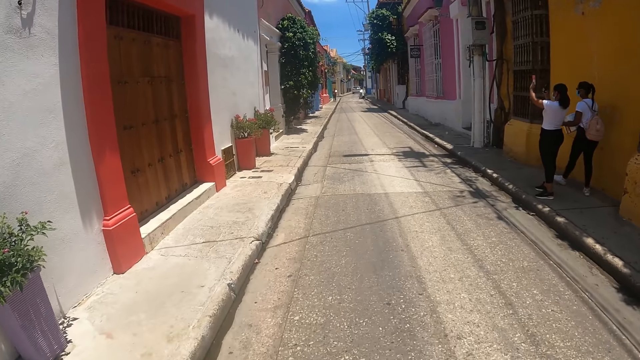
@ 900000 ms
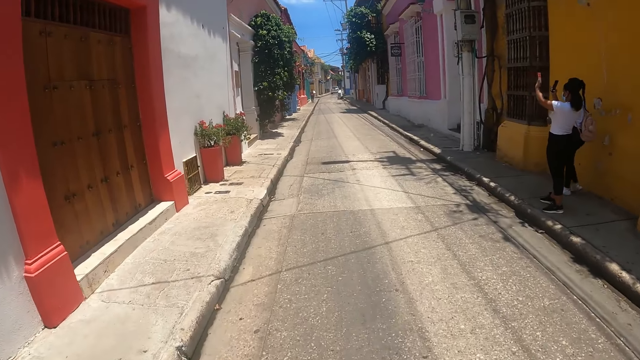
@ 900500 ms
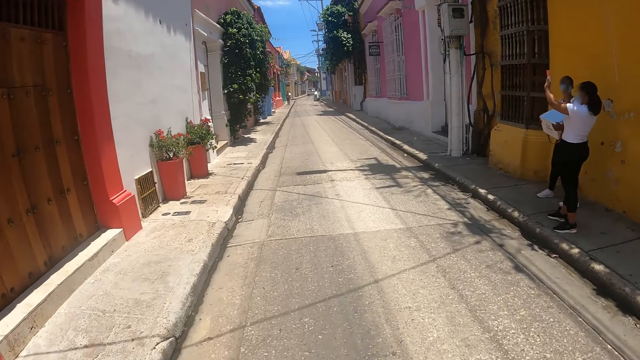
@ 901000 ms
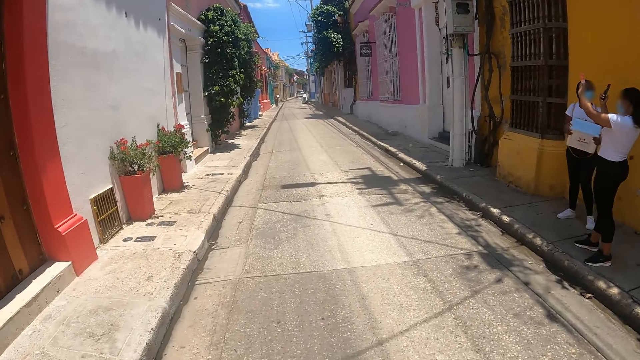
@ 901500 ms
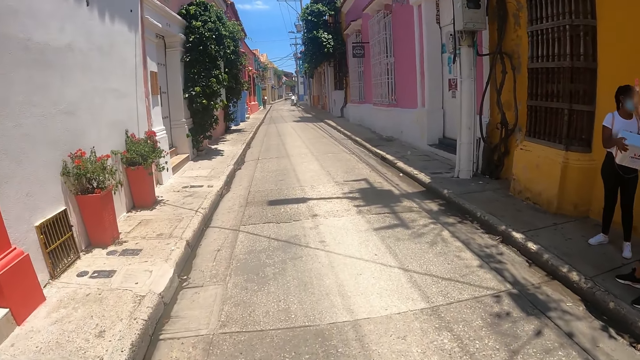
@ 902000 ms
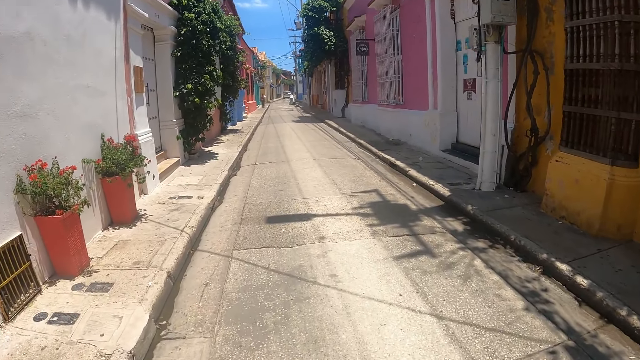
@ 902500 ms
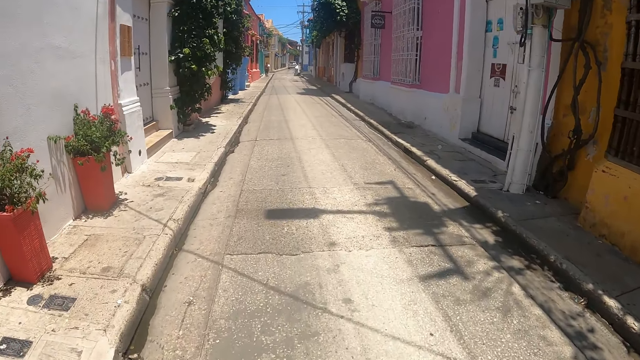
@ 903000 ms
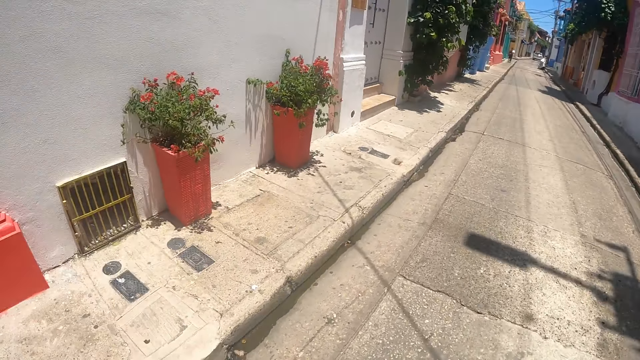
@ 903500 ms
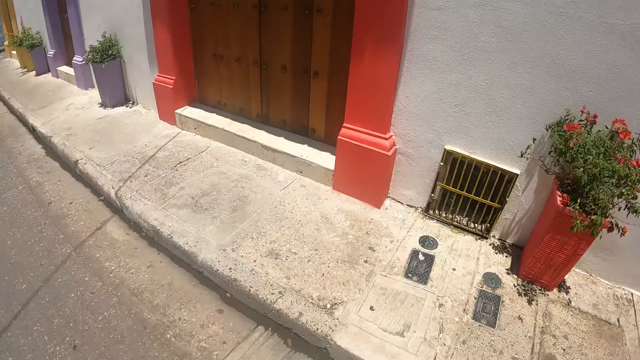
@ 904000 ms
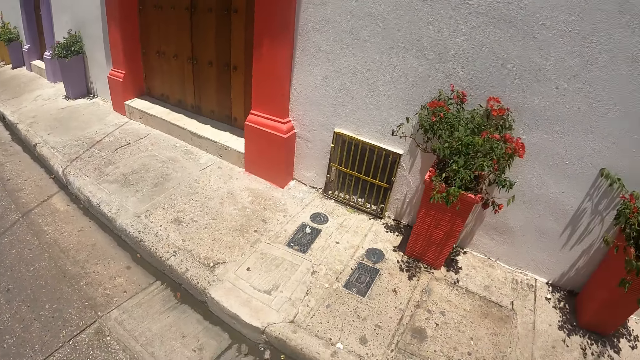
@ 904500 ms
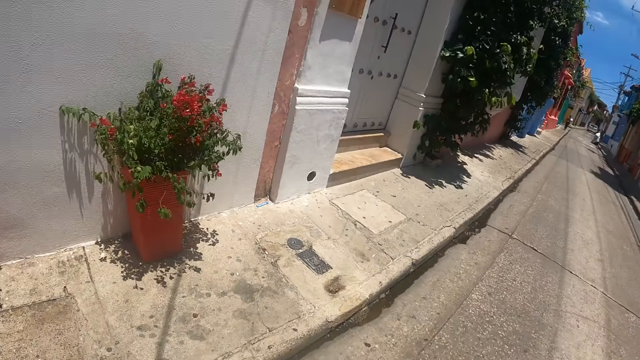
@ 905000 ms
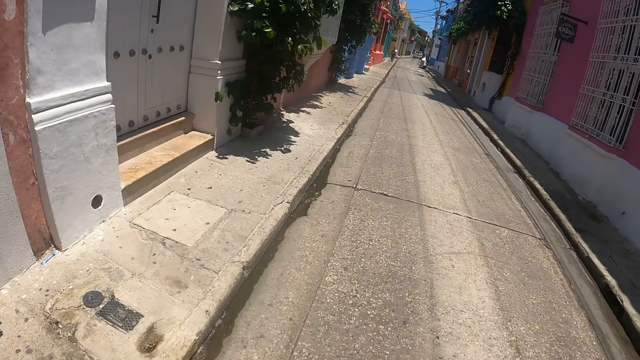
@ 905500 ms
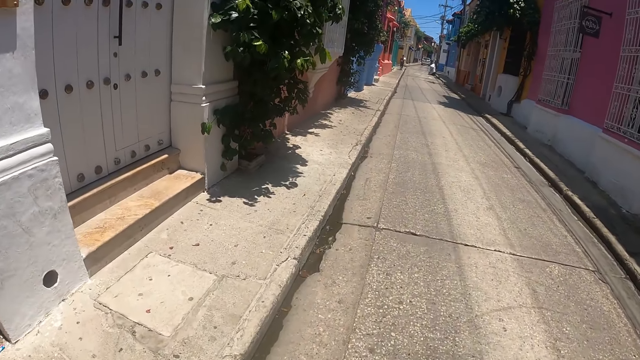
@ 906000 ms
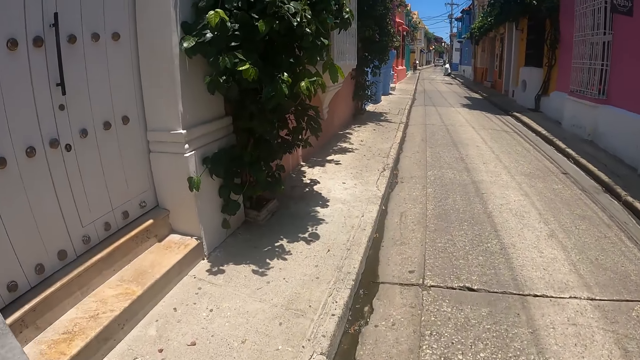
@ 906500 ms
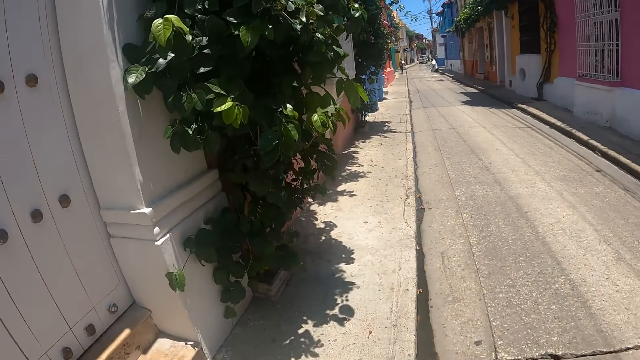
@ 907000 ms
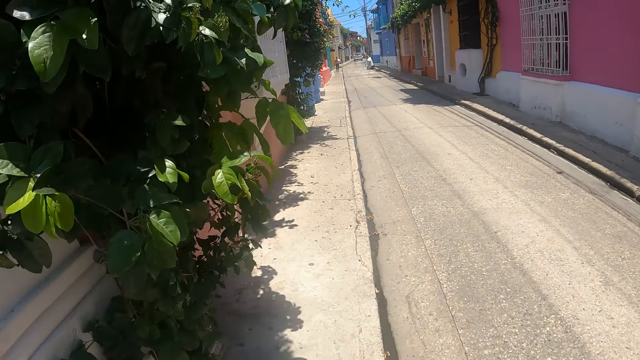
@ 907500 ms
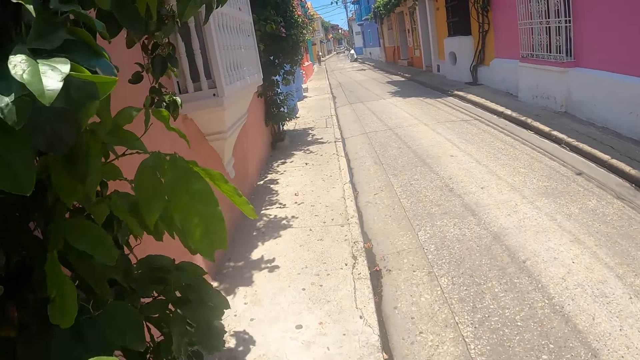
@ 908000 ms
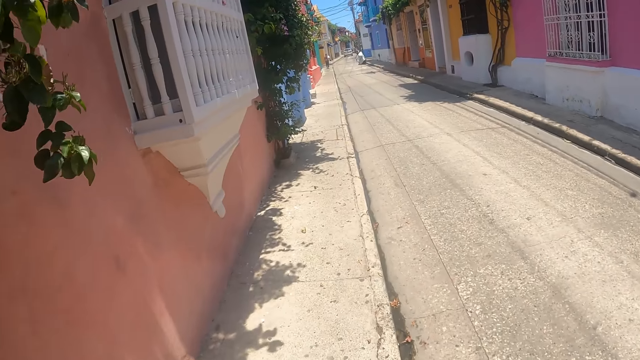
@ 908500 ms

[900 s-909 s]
The camera wearer looks around.

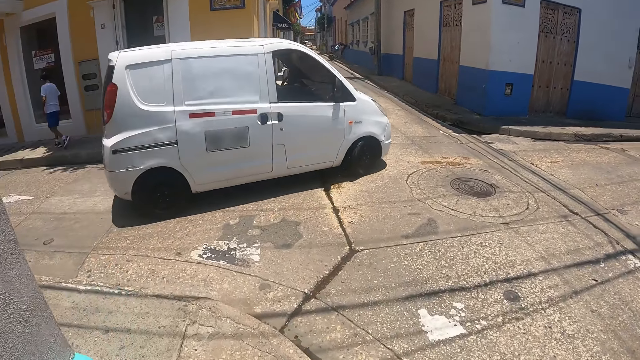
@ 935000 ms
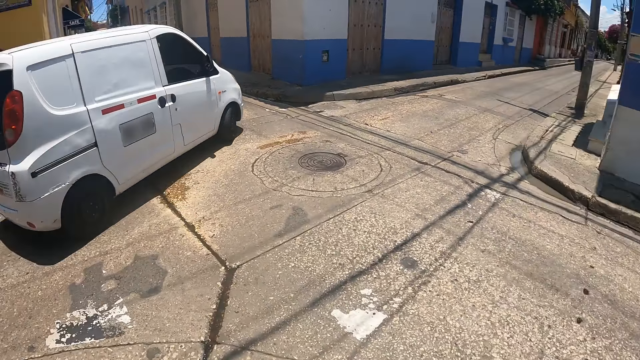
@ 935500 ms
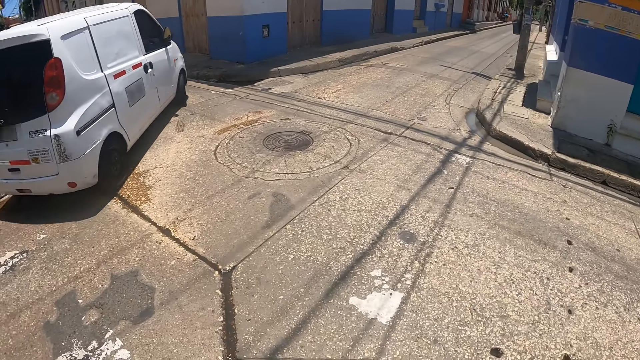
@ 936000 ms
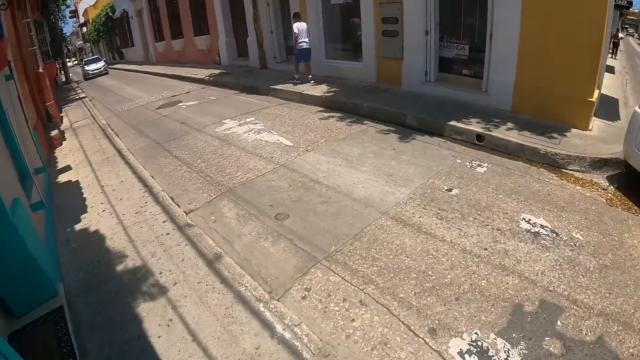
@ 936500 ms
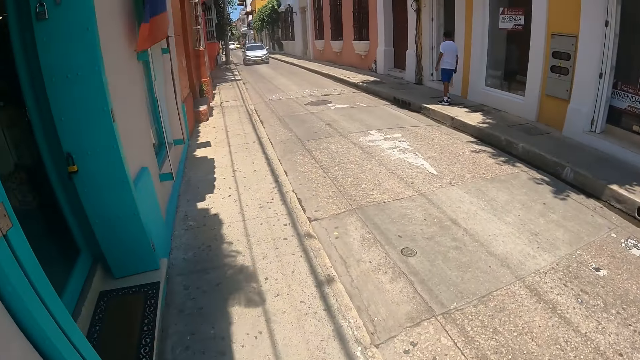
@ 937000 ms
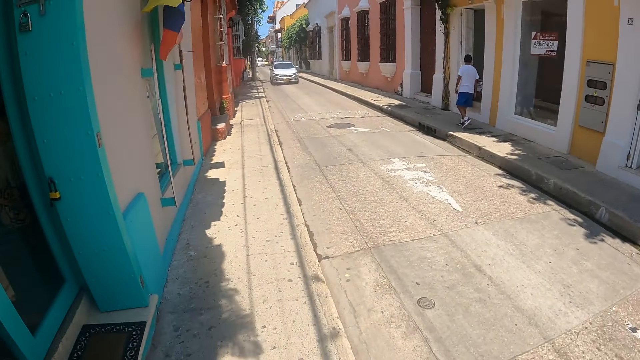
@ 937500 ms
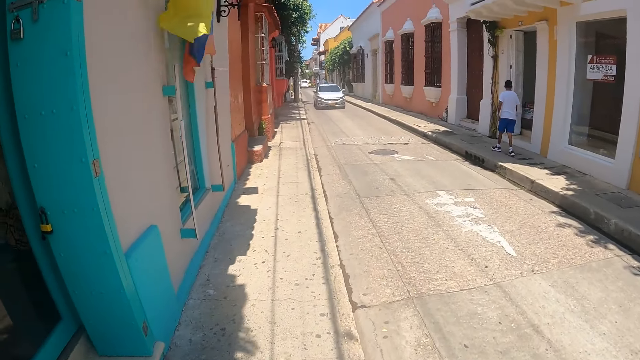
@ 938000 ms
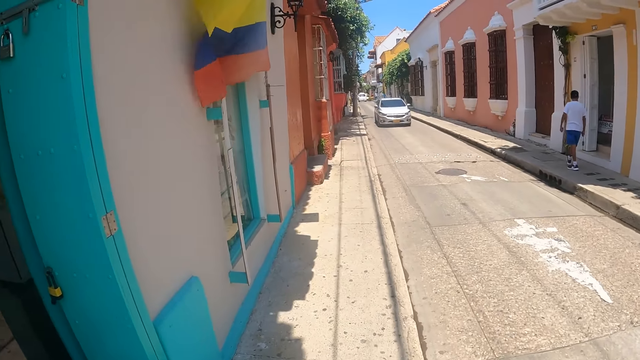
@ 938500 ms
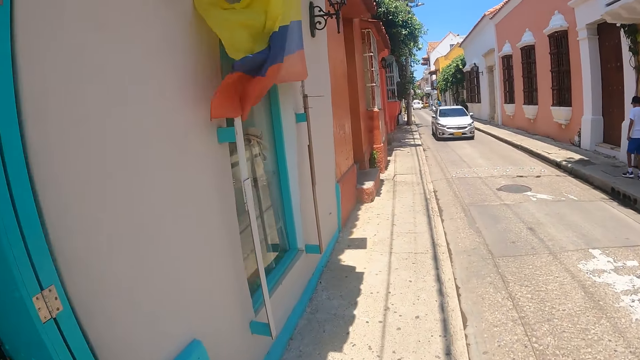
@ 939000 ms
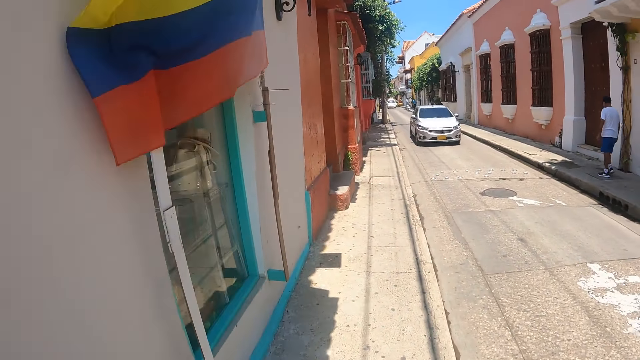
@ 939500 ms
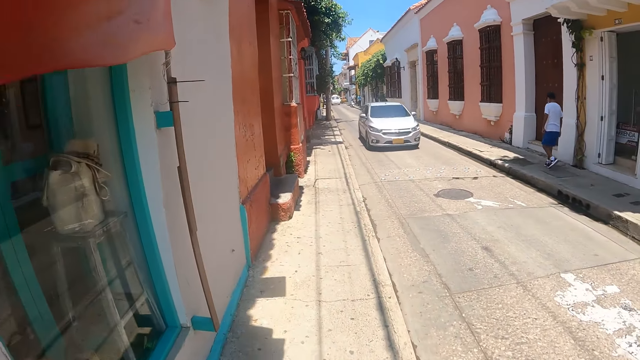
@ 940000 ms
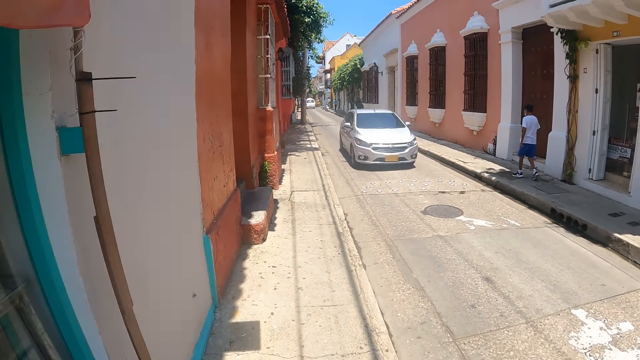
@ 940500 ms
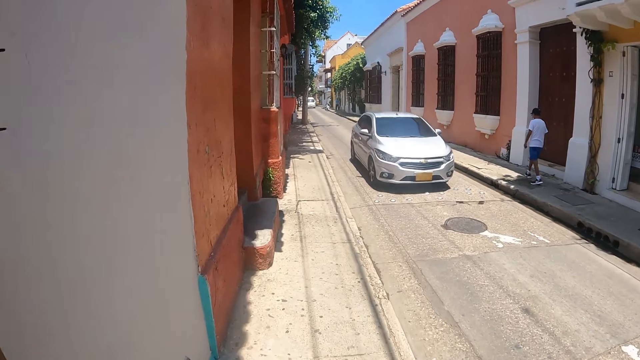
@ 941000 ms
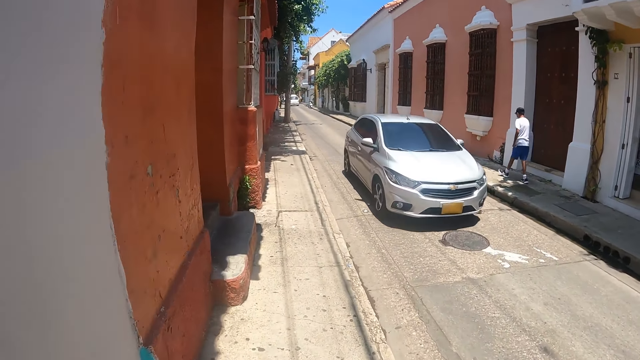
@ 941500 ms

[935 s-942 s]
The camera wearer looks around.

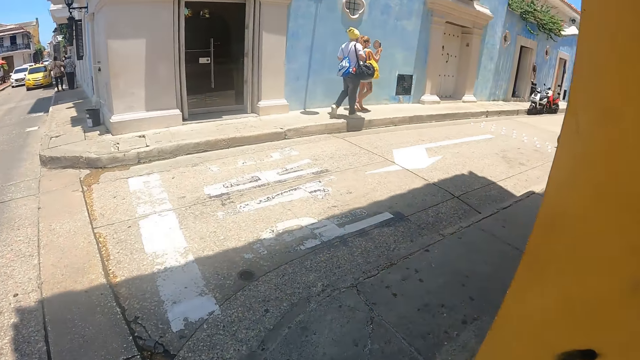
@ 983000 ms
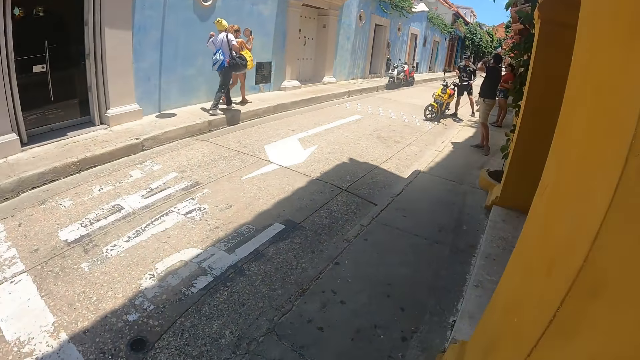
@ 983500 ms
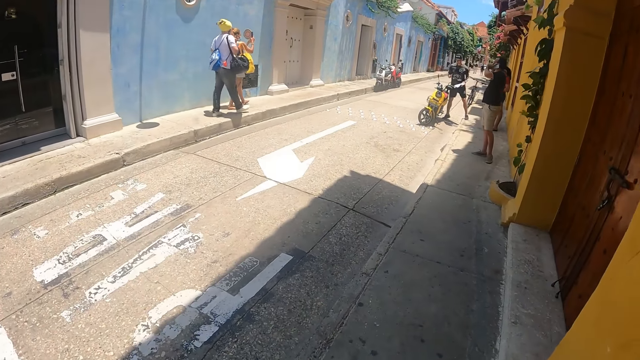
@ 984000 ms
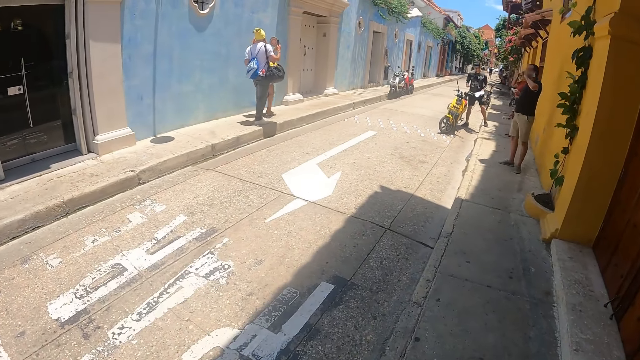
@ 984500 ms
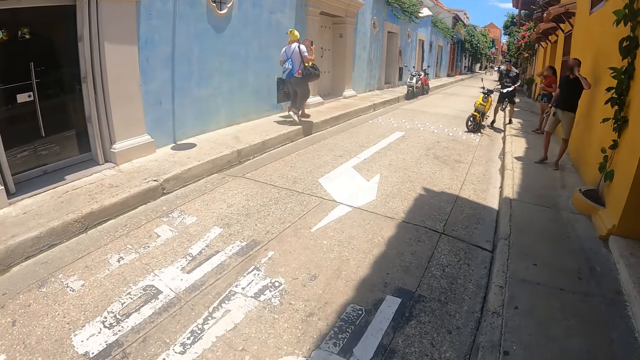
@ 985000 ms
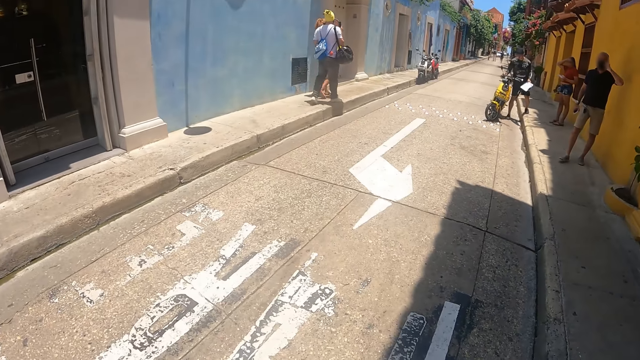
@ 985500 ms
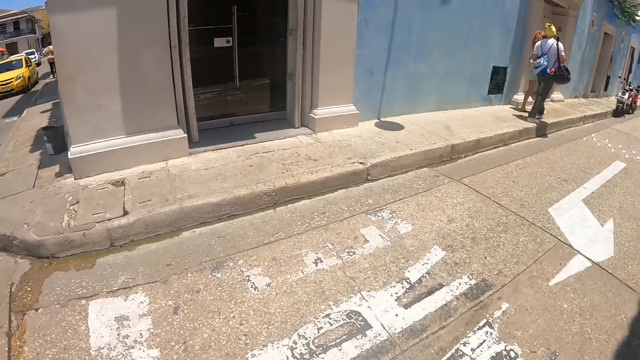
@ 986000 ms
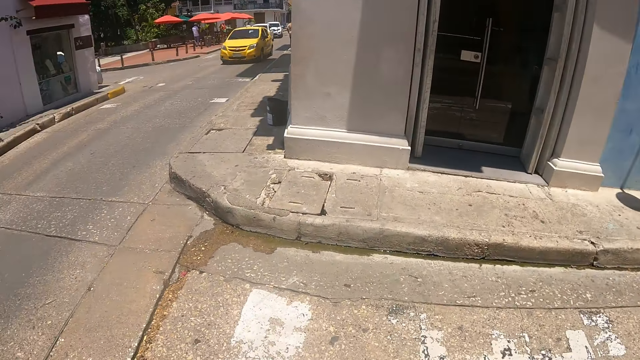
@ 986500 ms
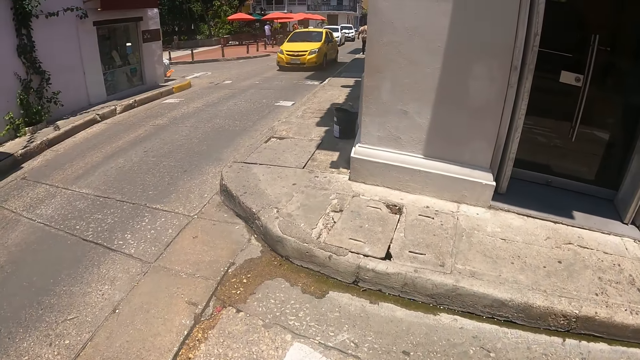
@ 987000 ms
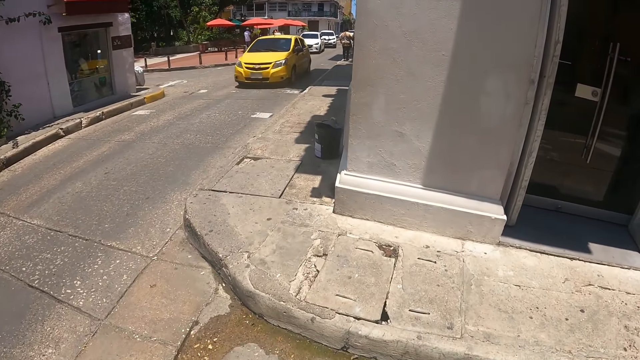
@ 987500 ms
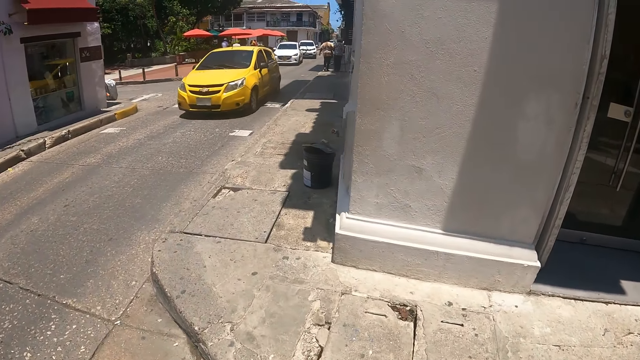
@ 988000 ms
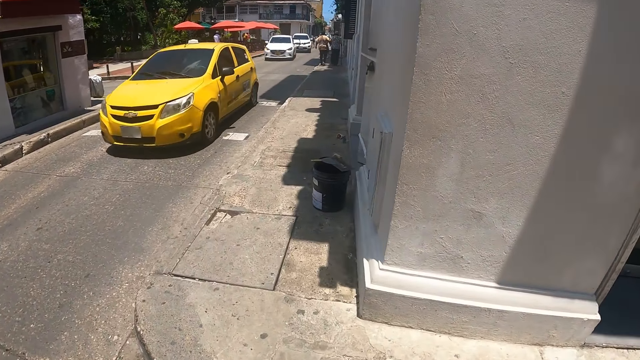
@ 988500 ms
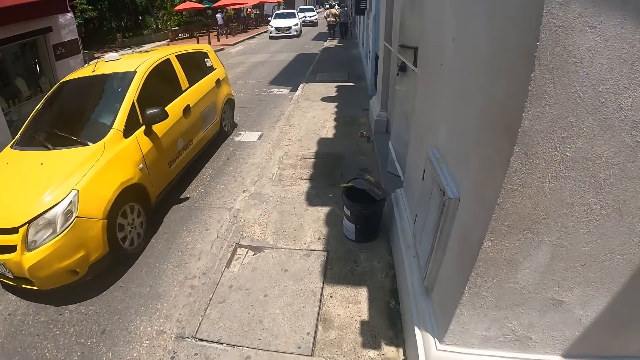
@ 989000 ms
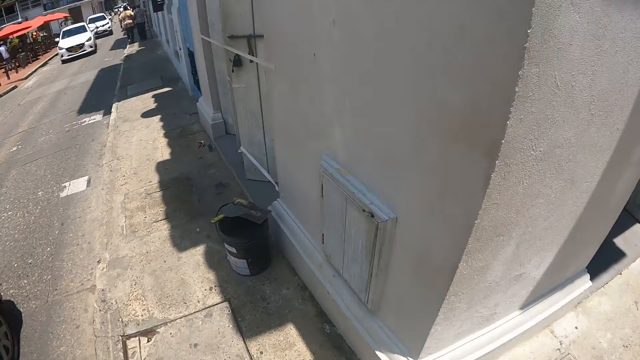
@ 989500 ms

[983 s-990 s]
The camera wearer looks around.
